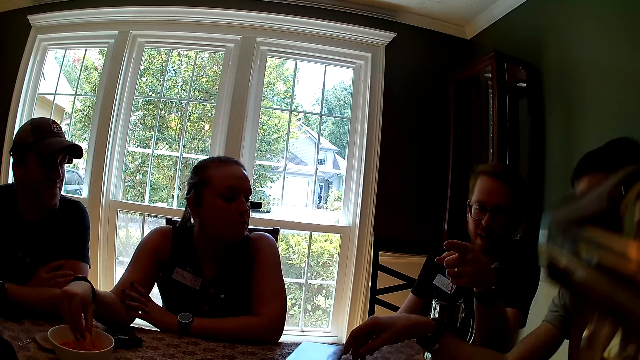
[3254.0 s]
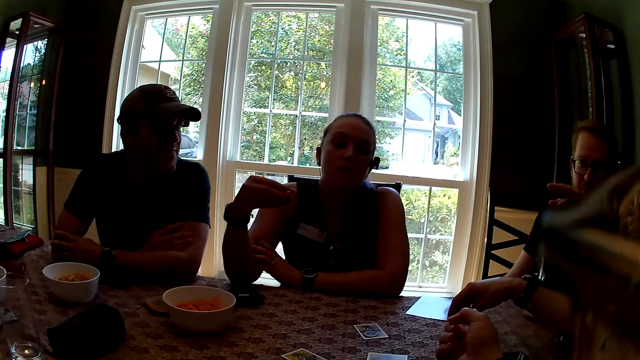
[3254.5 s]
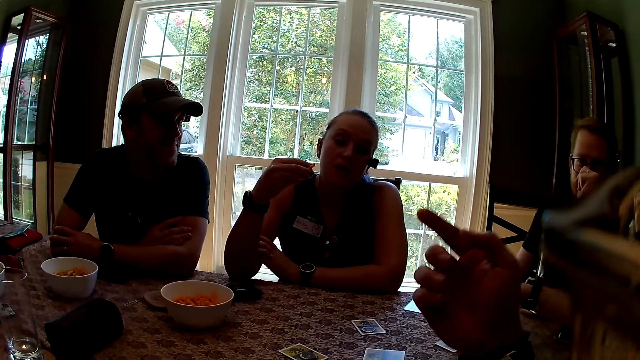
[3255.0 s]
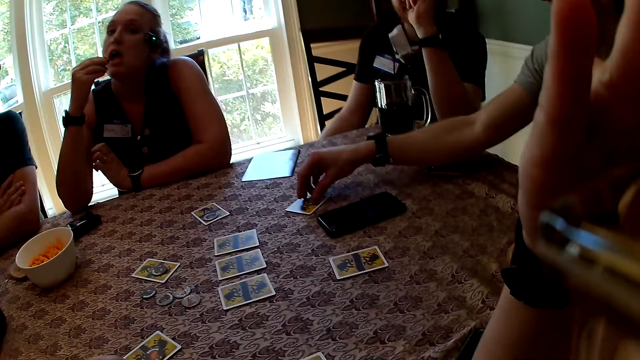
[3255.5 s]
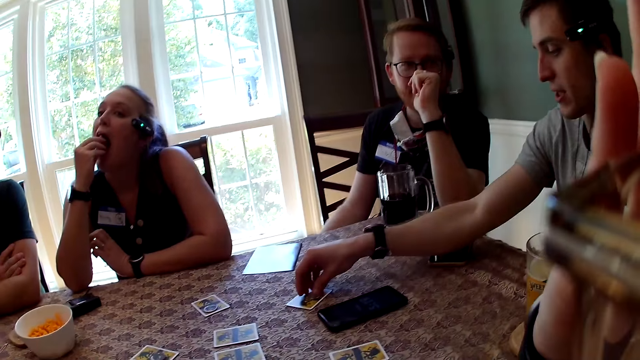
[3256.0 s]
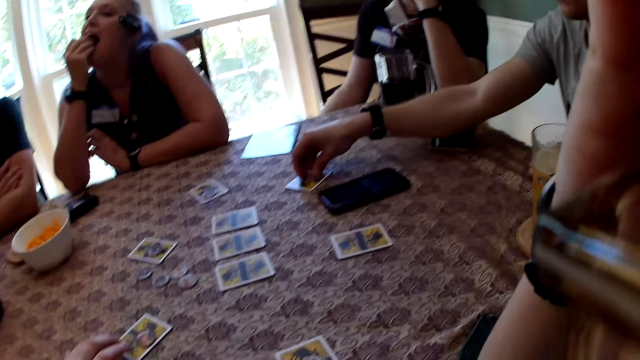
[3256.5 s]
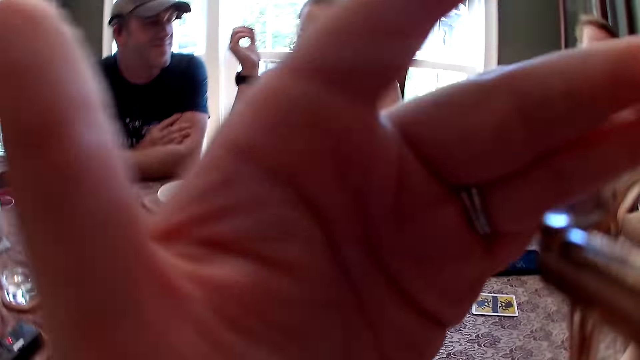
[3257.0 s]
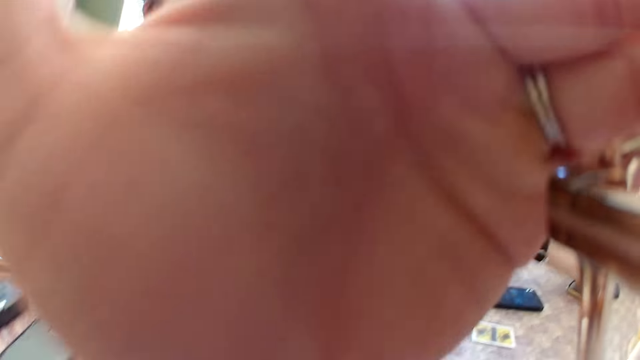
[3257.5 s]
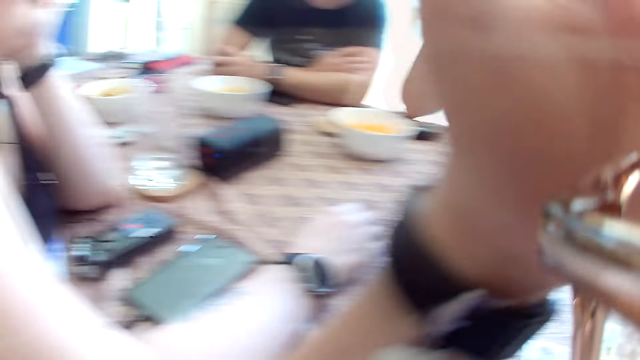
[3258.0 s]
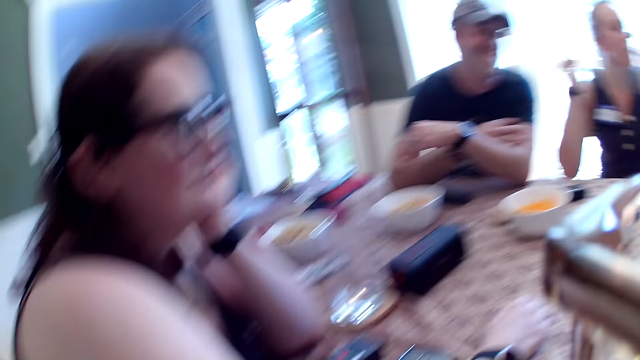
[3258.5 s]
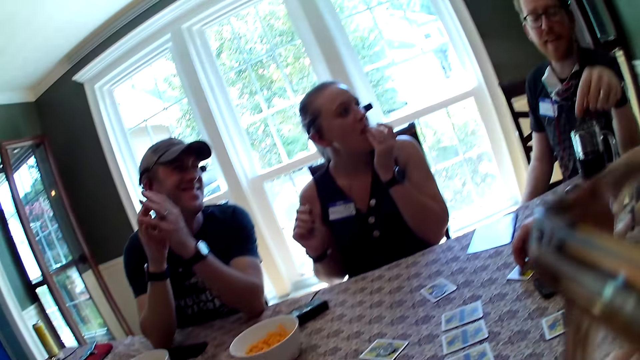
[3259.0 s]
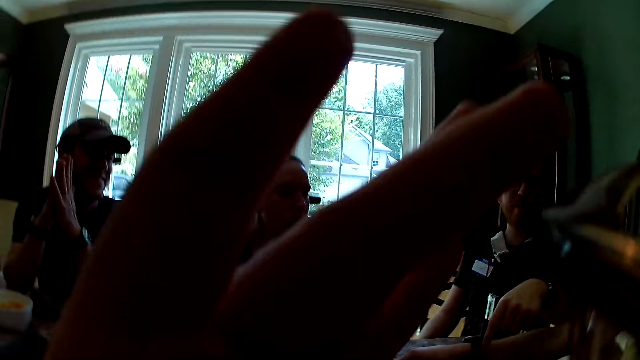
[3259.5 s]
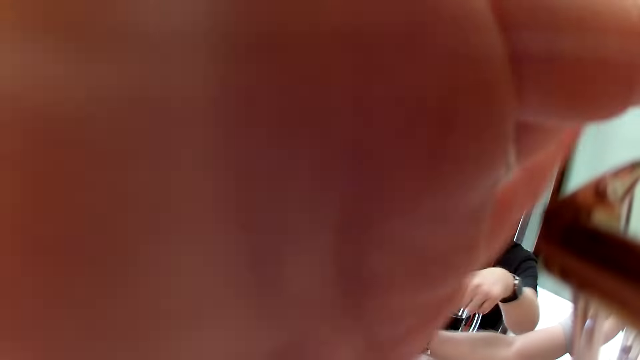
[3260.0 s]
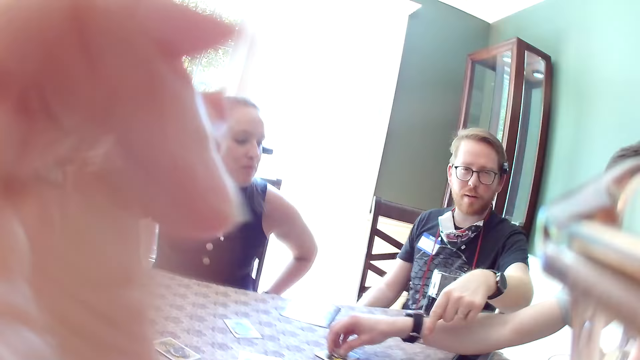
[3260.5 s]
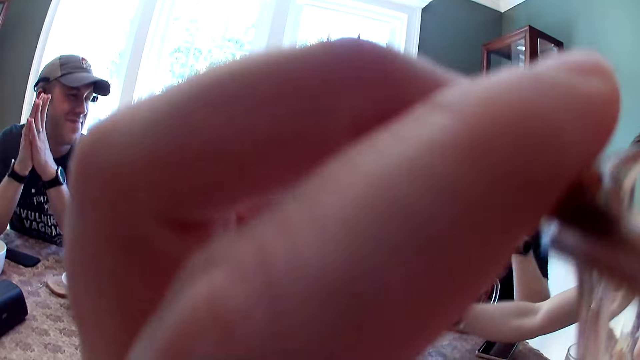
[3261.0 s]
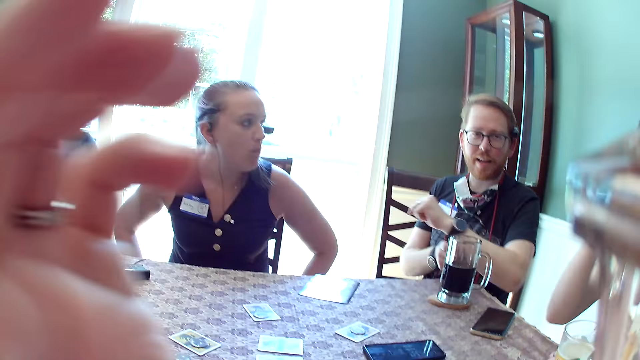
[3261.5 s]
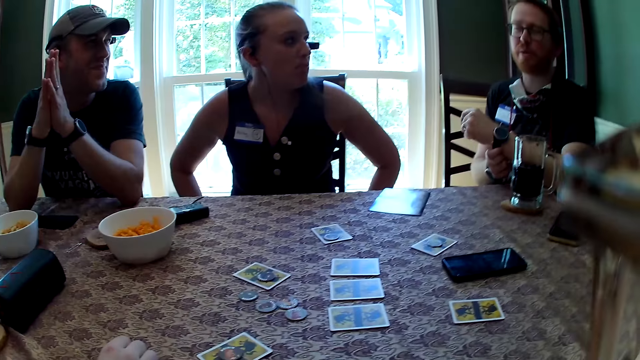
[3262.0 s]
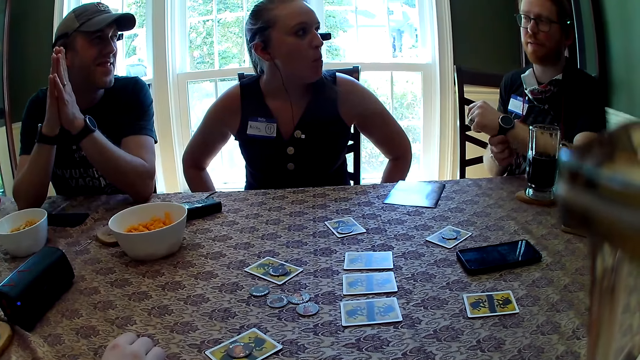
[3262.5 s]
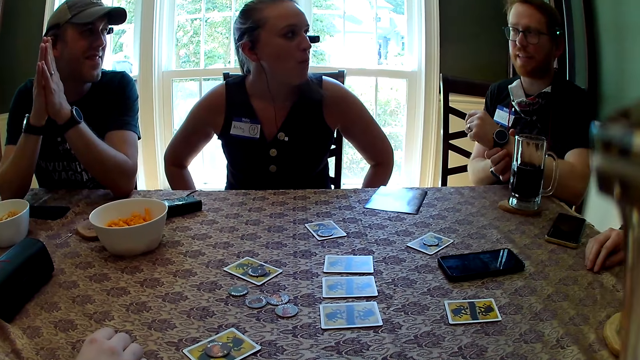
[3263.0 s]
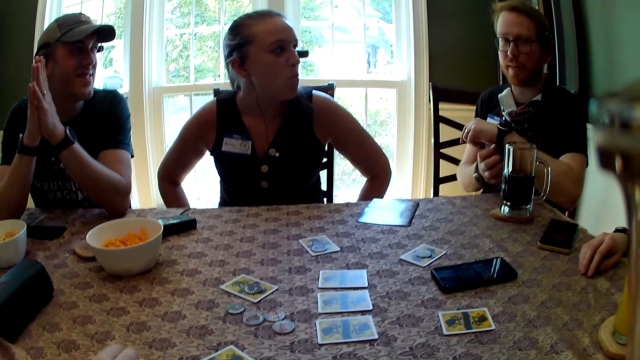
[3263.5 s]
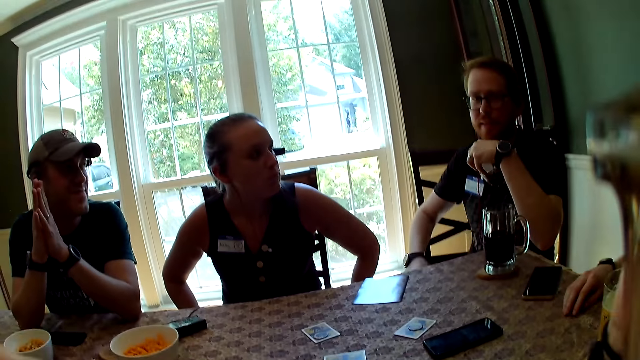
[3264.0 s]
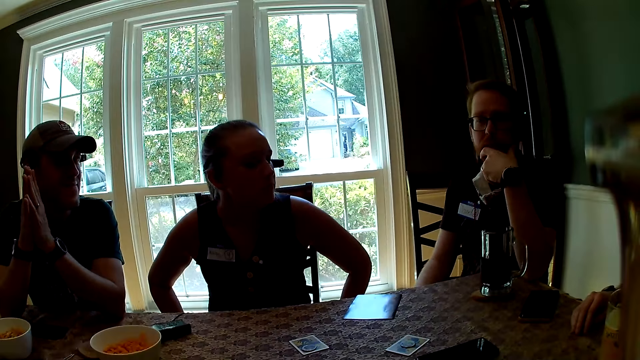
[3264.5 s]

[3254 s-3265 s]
A woman picks a snack from the bowl of snacks with her right hand and eats the snack in her right hand. A man touches a card on the table with his right hand. The camera wearer raises the hand. A man speaks.

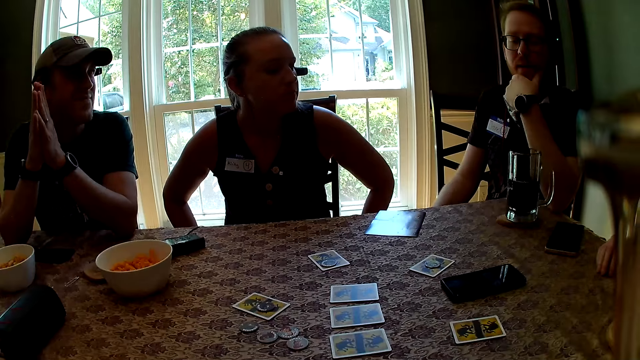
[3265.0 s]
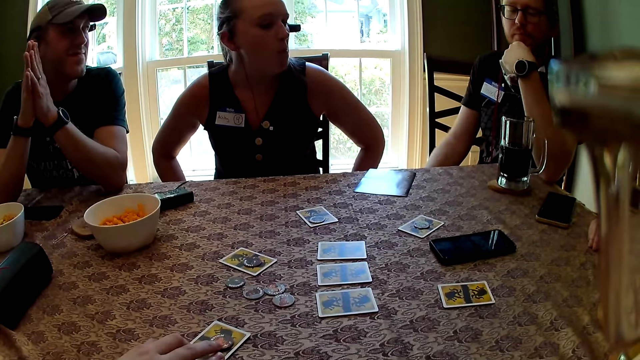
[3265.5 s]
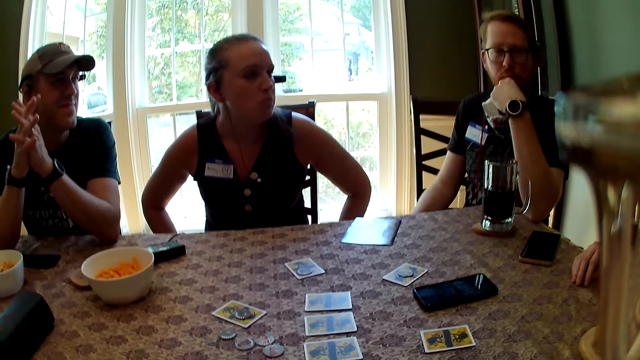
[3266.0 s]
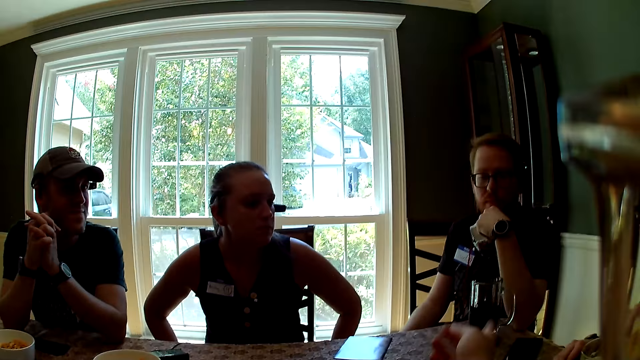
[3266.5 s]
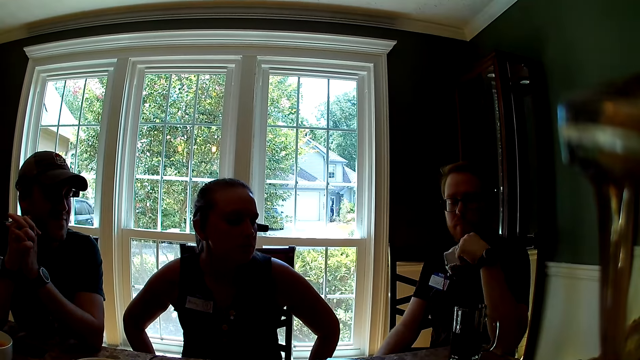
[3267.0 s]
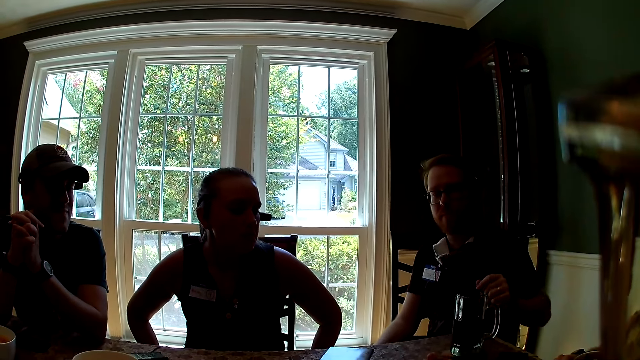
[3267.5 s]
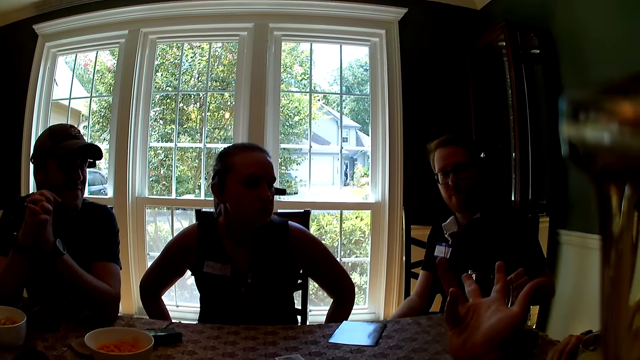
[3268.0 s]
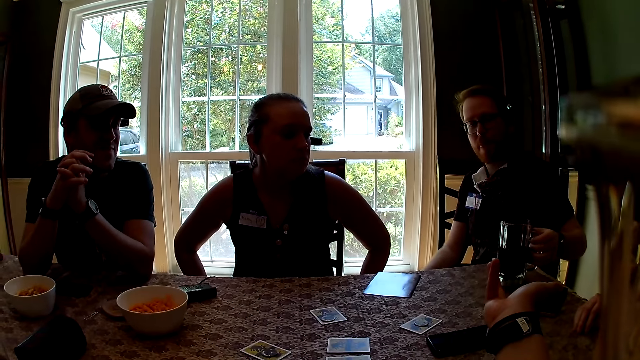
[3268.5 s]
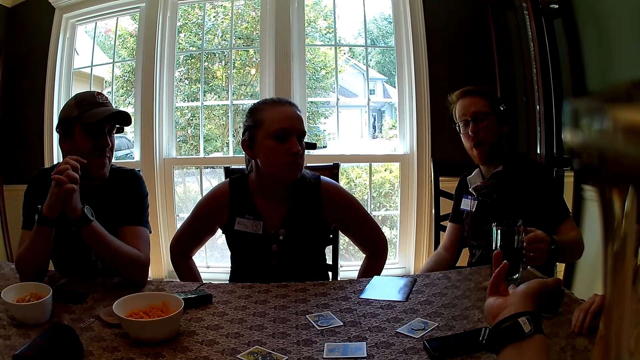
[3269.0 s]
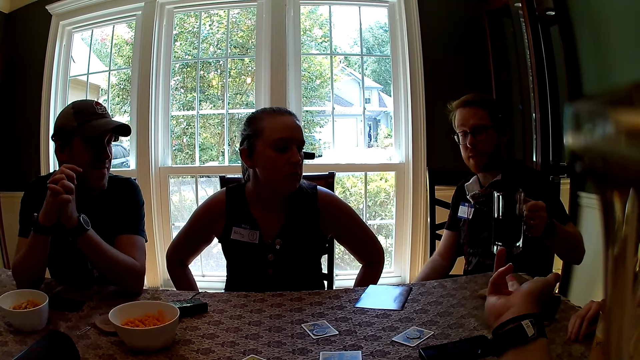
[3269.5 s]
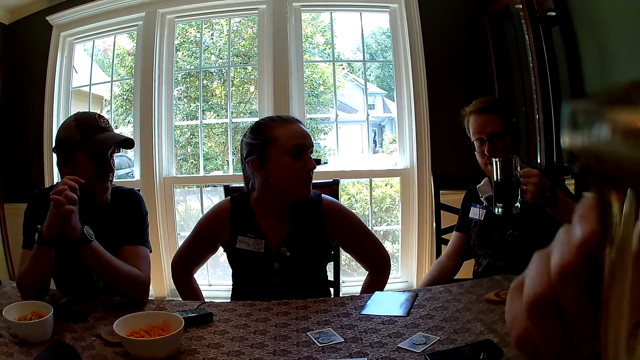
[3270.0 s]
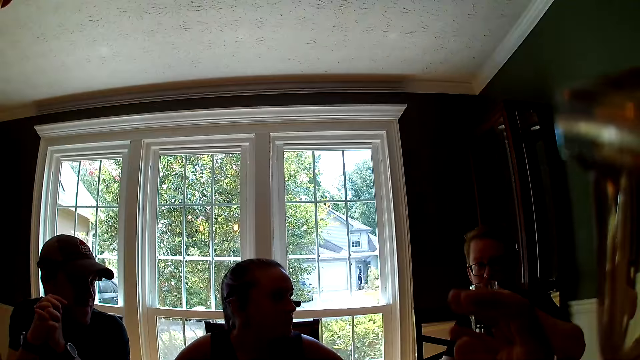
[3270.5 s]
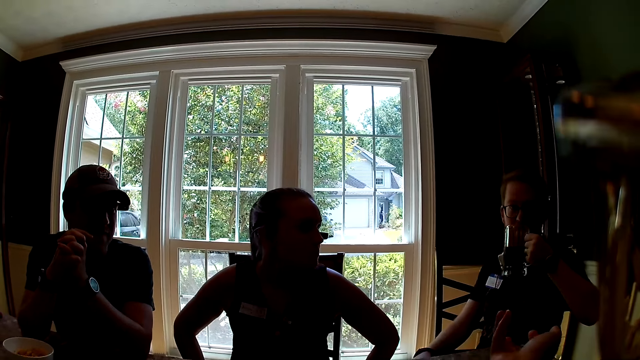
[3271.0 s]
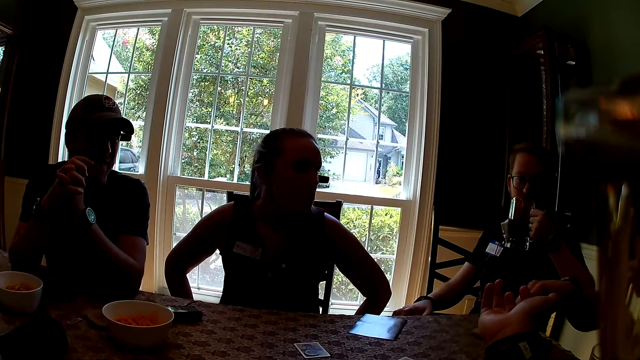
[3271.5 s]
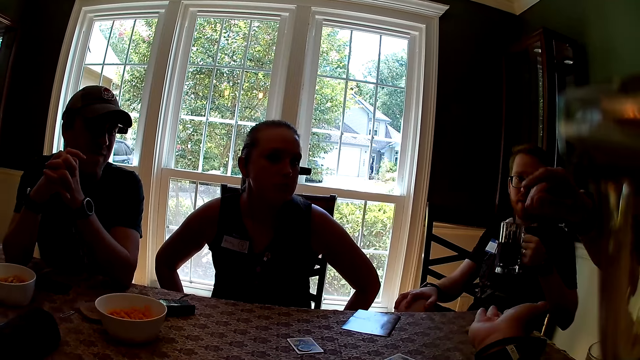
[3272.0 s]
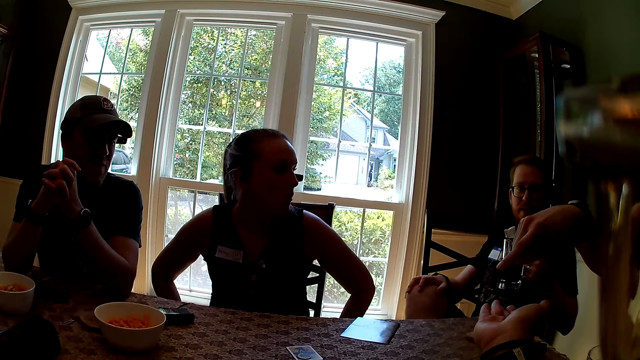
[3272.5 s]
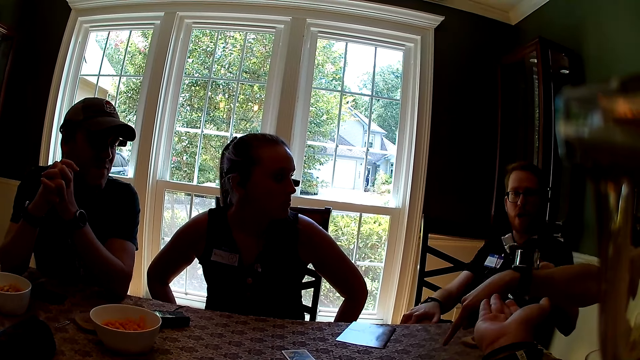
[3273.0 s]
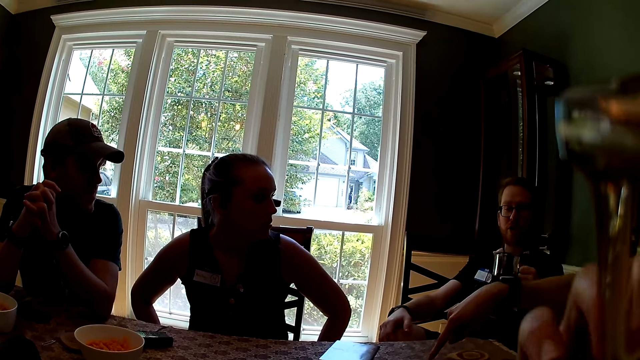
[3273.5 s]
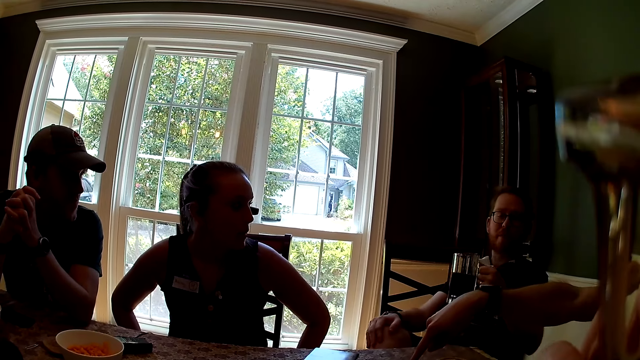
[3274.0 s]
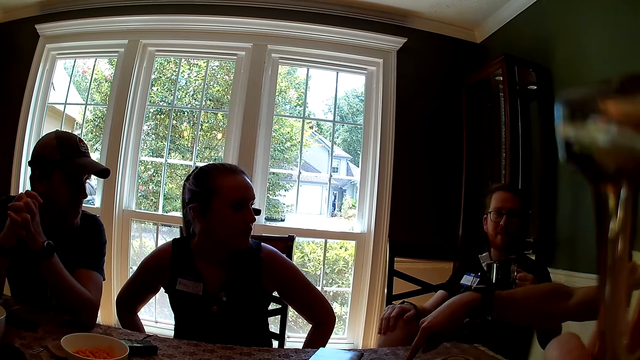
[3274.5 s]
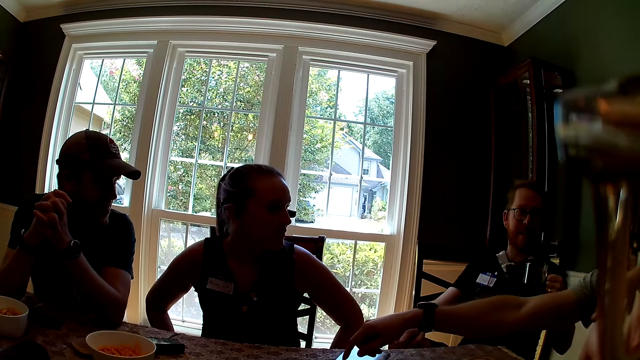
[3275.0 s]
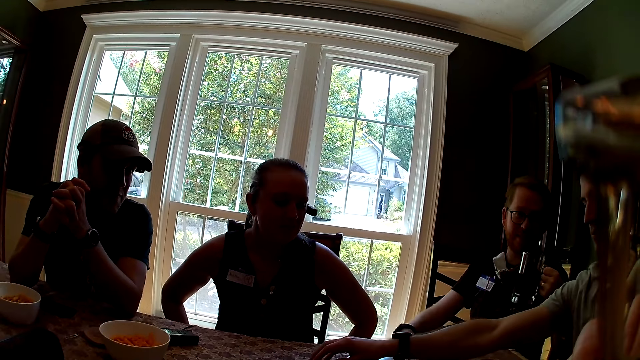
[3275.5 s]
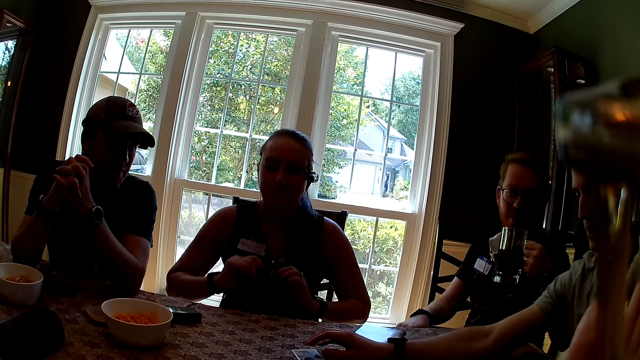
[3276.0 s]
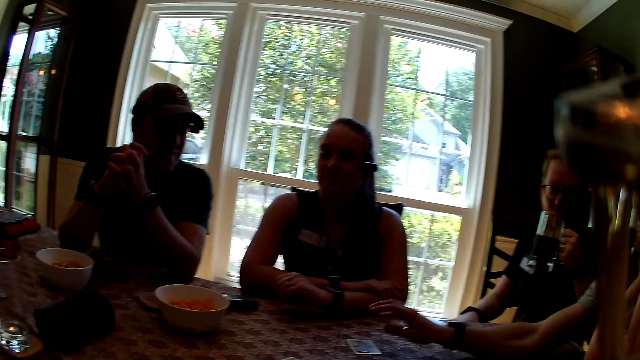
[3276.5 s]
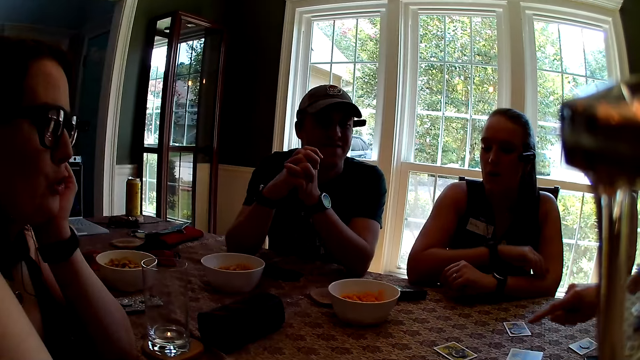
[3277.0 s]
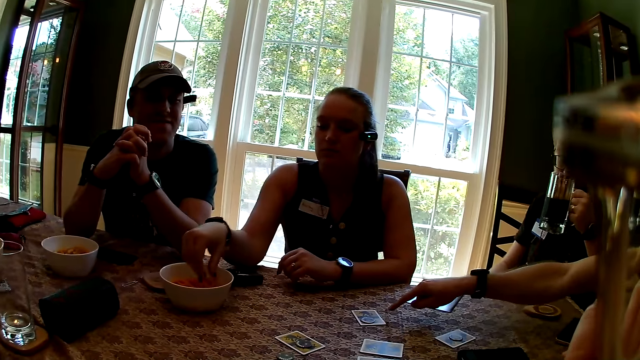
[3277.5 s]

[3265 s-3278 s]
A woman touches a card with her left hand. The camera wearer points a finger. A man holds a cup of beer with his left hand. He picks up the cup of beer with his left hand. He drinks from the cup of beer in his left hand. The camera wearer speaks. A man speaks. Another man touches a card with his right hand. The camera wearer looks around.
